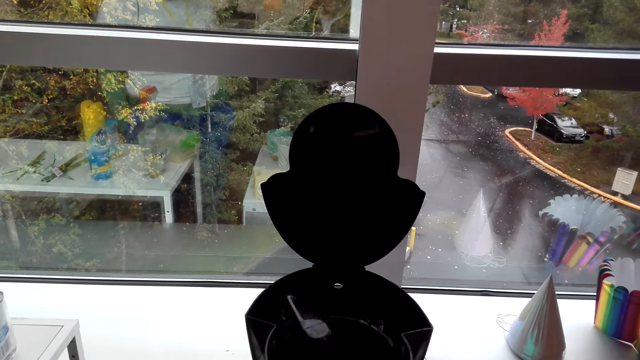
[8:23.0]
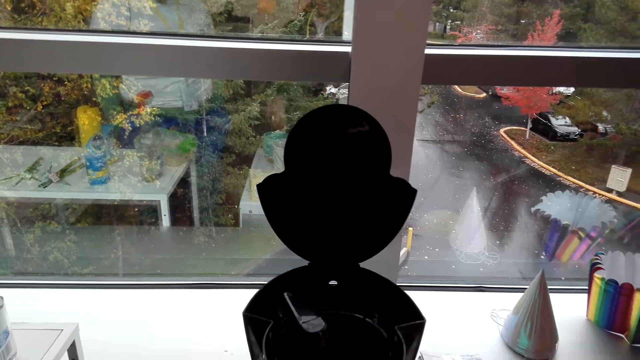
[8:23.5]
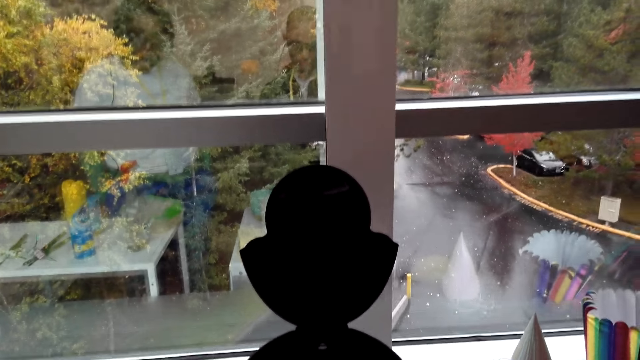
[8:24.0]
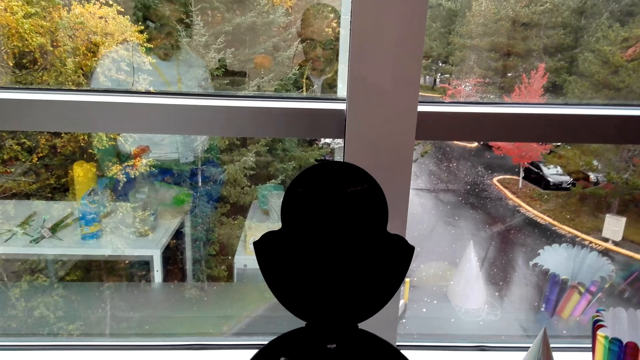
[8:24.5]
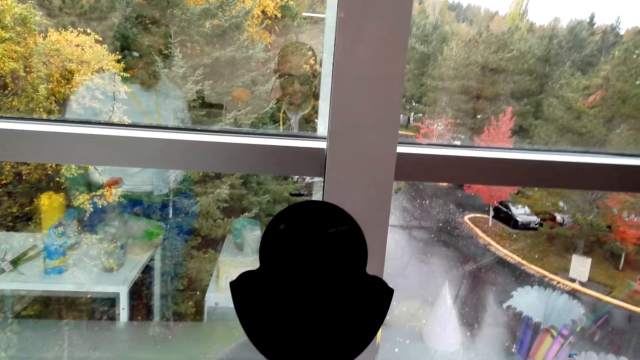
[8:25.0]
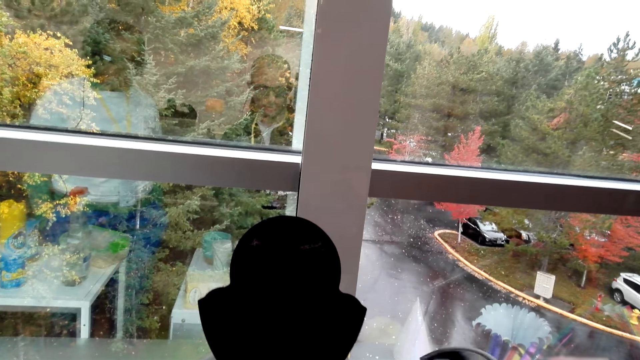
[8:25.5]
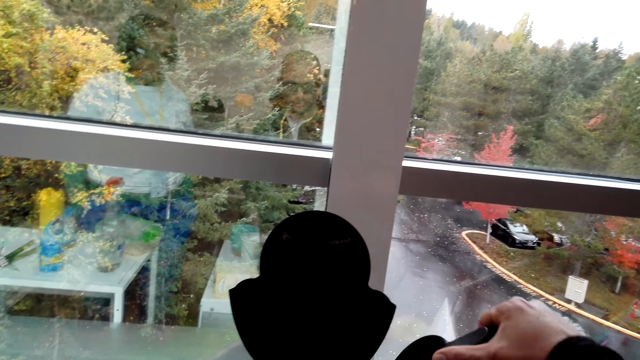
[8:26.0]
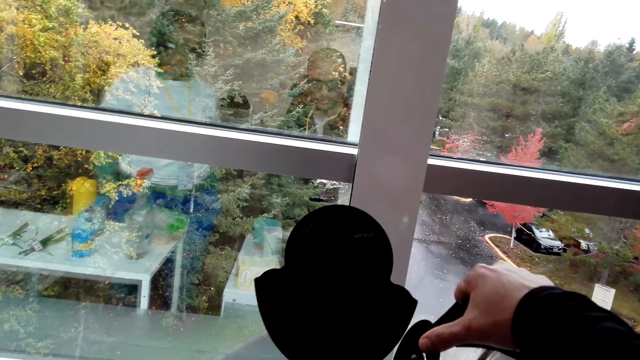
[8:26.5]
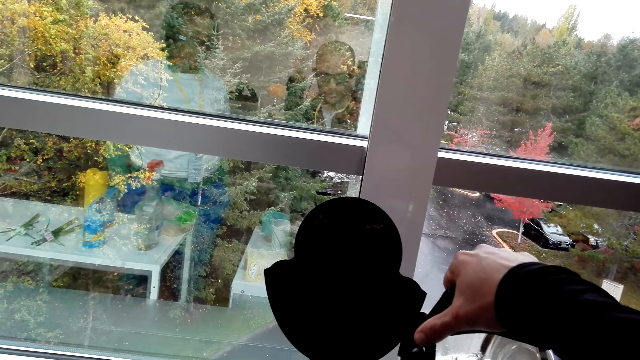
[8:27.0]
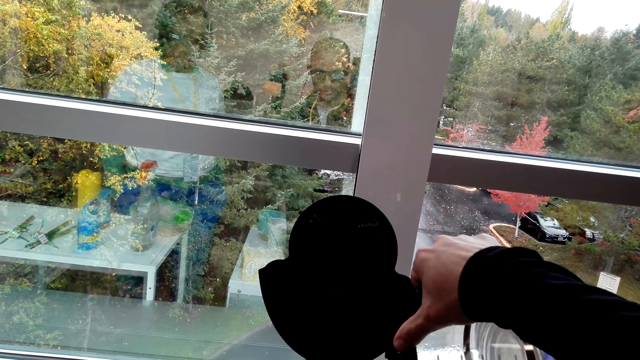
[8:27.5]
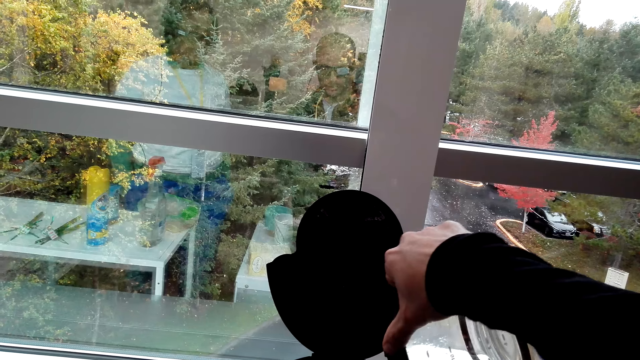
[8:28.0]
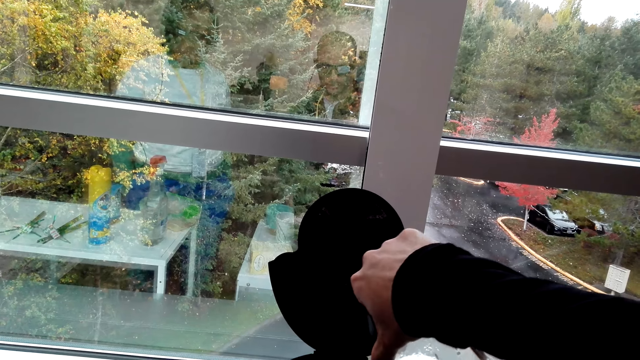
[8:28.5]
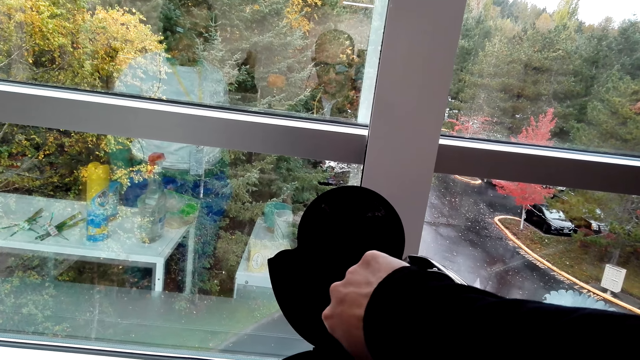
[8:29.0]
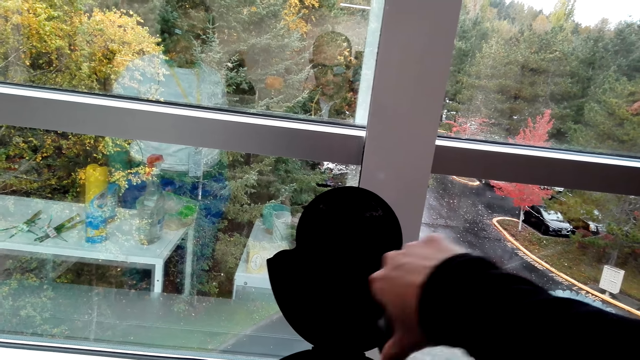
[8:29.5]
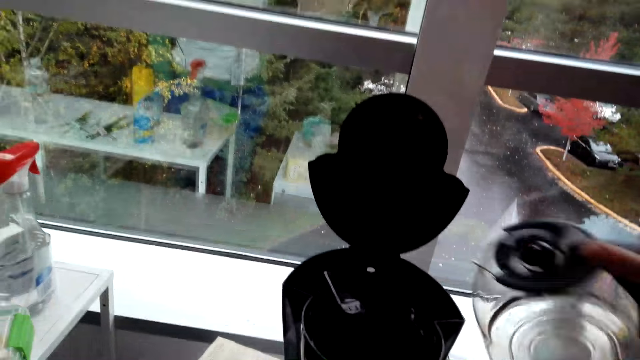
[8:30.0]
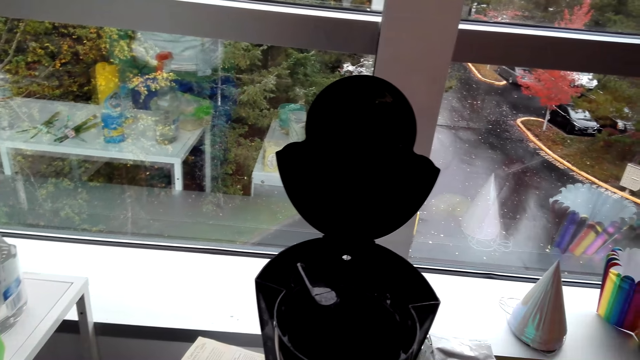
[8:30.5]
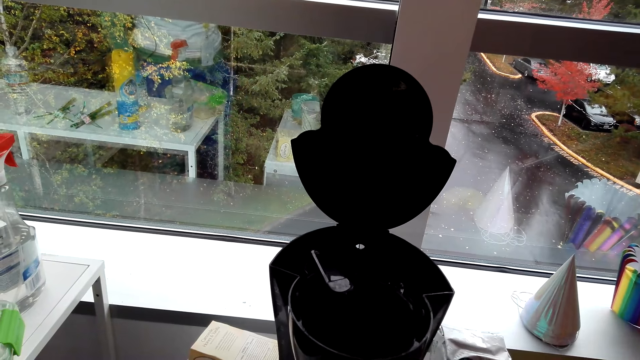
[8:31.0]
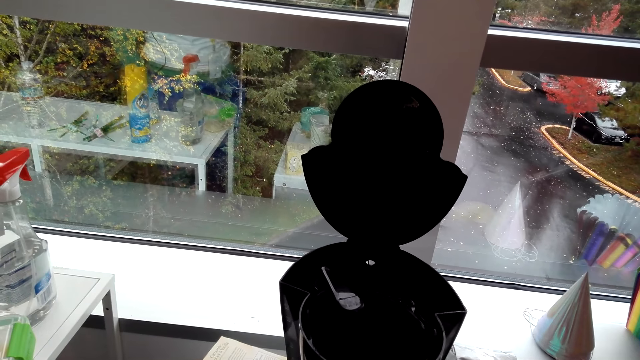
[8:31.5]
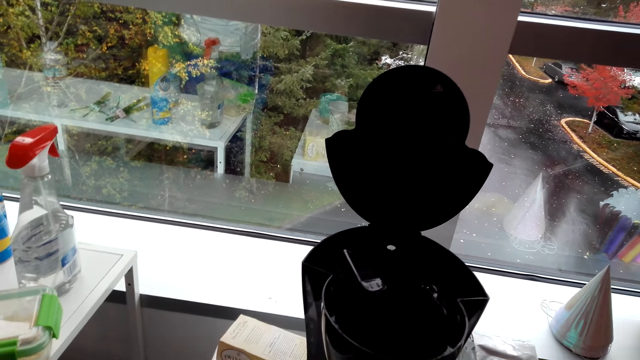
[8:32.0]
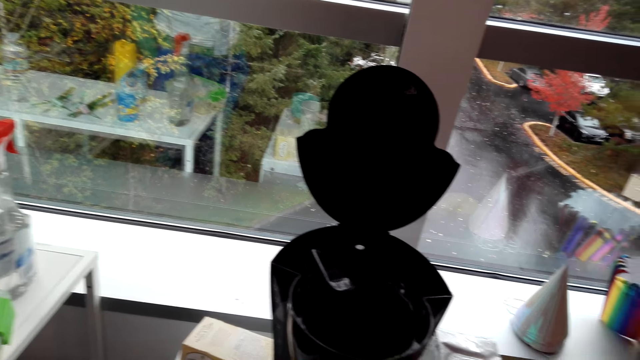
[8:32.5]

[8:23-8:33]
The camera wearer picks up the kettle. They stare at the window. They pour the water from the kettle into the coffee machine. They put the kettle on top of the table.

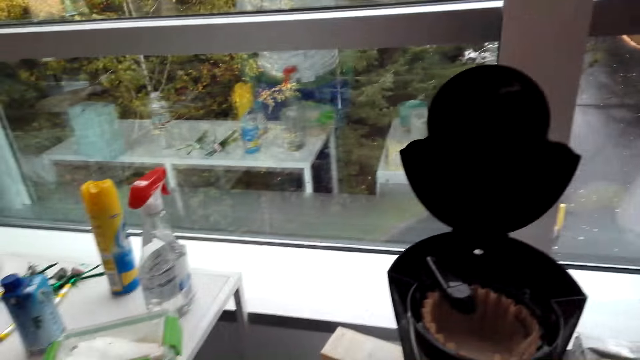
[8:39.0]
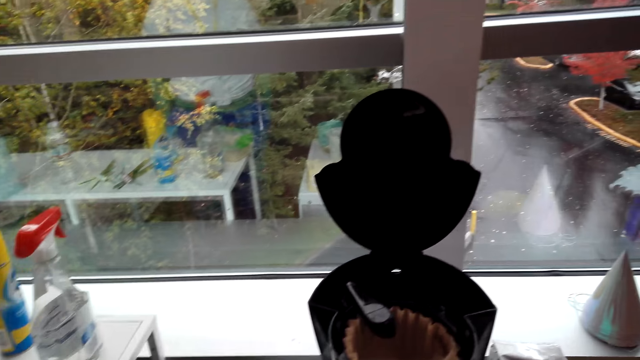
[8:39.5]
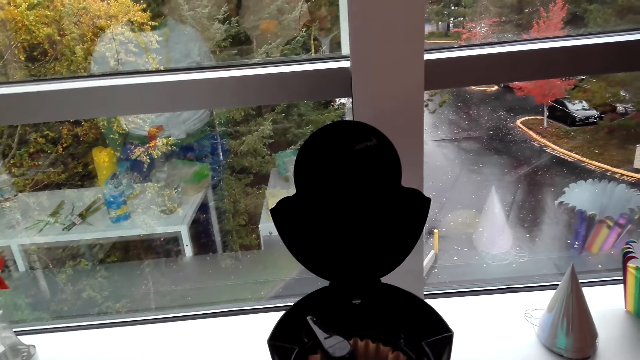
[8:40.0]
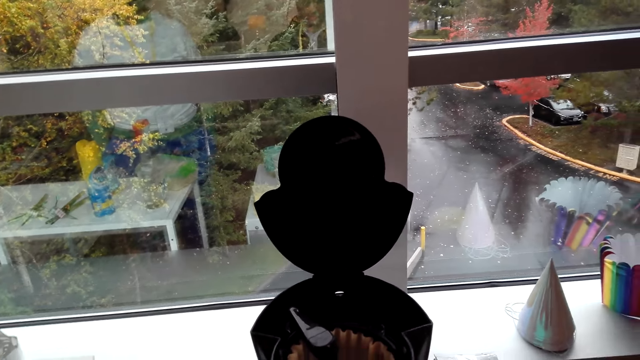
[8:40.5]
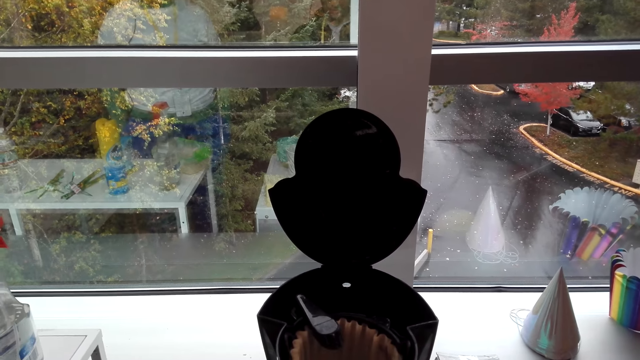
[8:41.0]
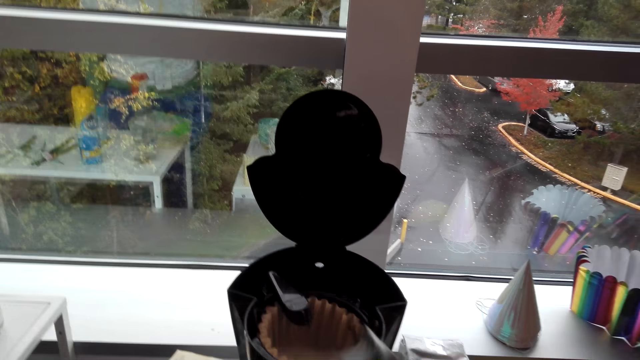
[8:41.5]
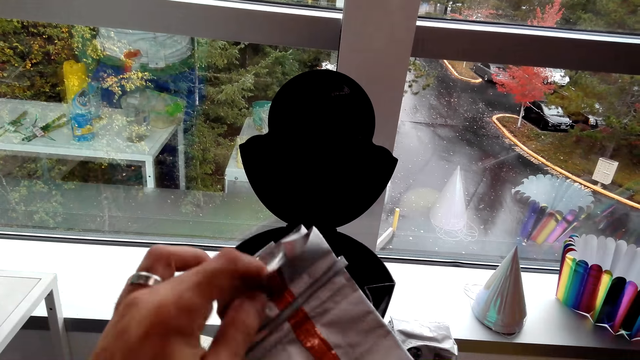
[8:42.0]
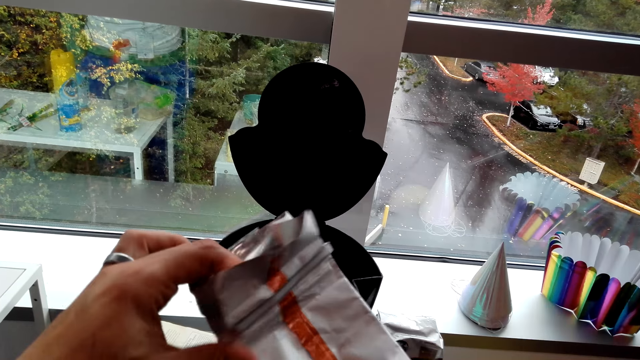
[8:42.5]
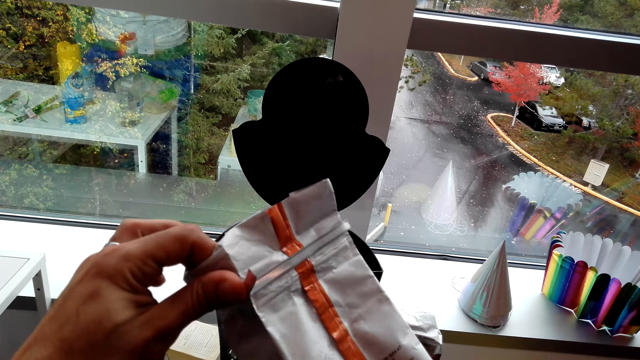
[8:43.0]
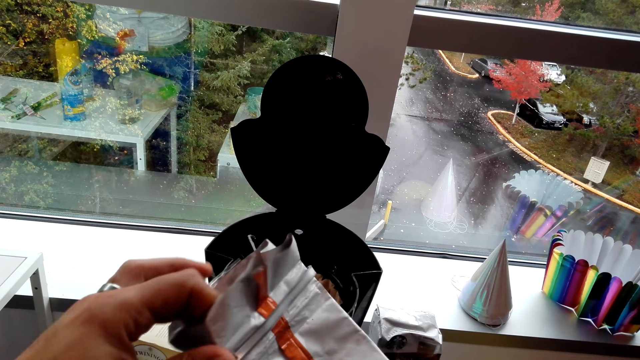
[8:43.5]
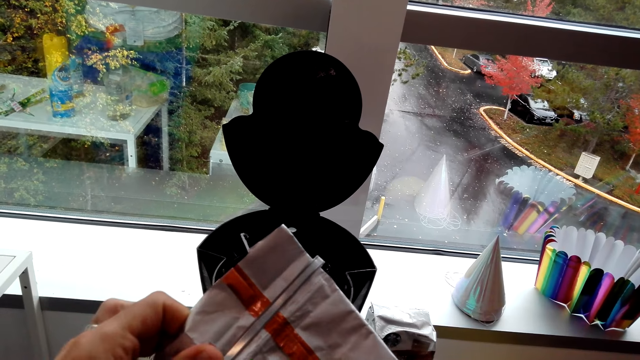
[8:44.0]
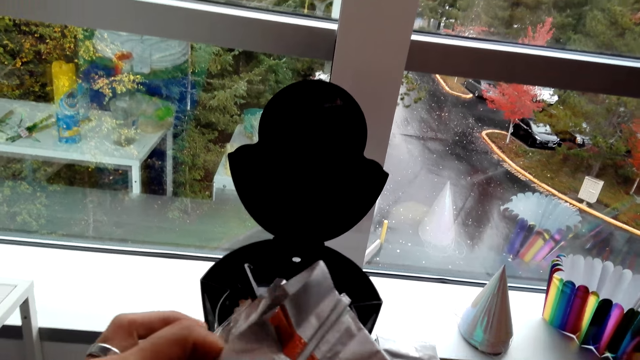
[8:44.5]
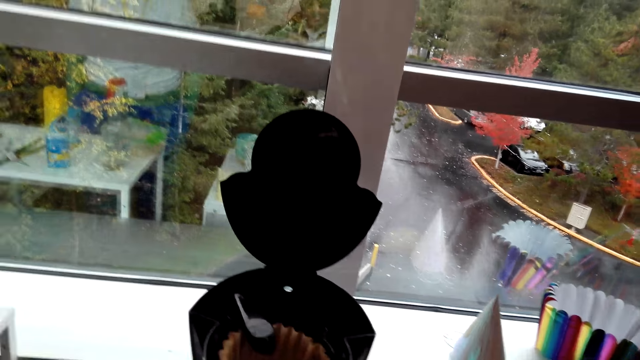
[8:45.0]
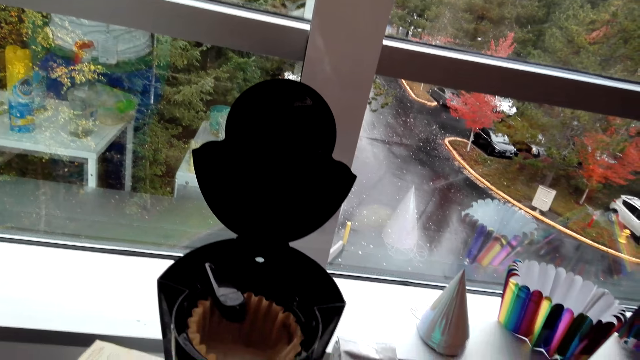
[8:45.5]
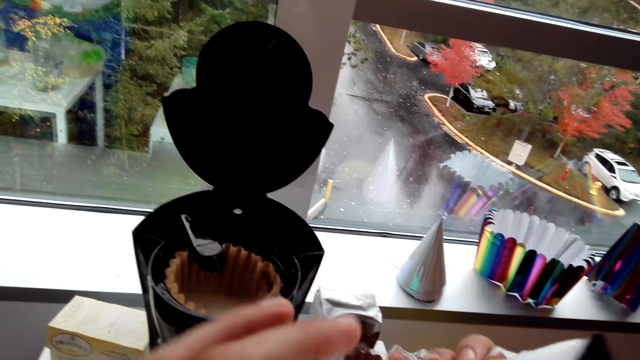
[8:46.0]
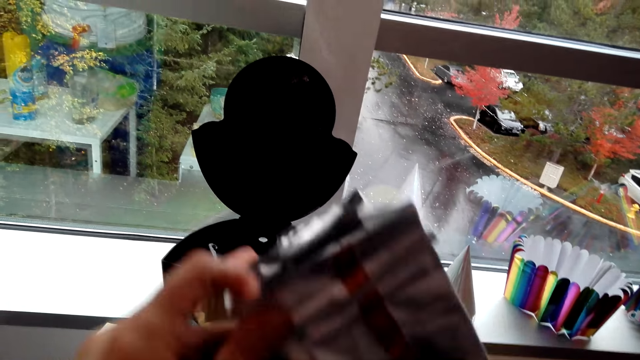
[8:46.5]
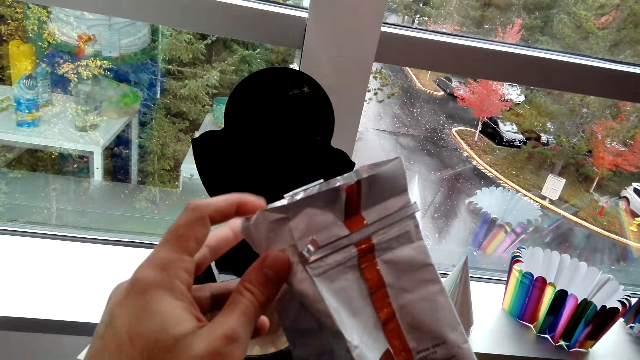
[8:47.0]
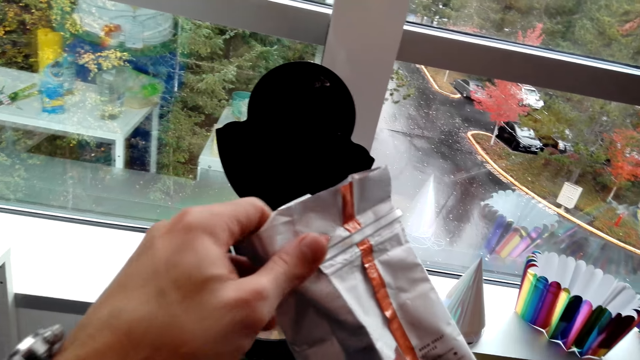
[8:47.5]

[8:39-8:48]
The camera wearer interacts with a woman. They adjust the coffee pack. They touch the coffee sachet.

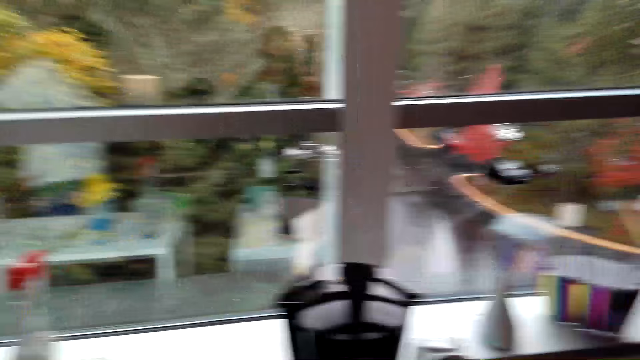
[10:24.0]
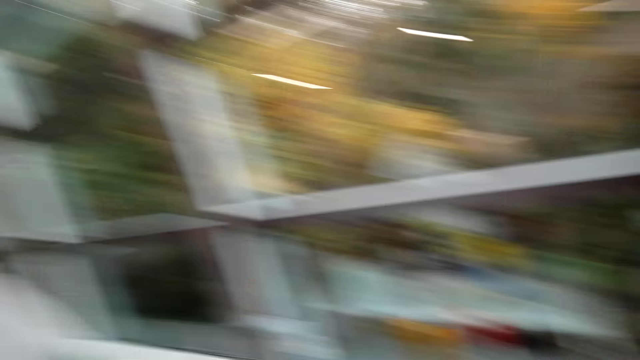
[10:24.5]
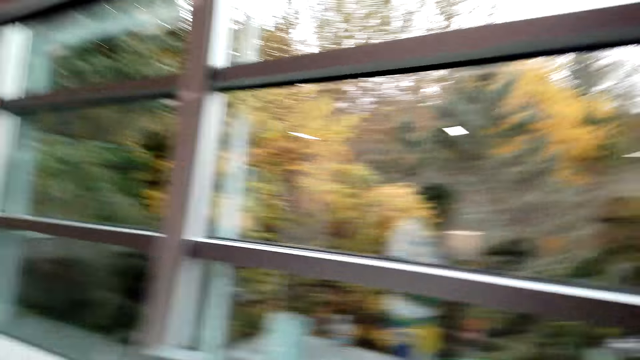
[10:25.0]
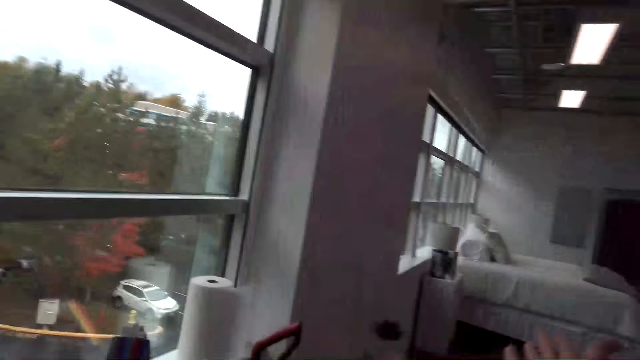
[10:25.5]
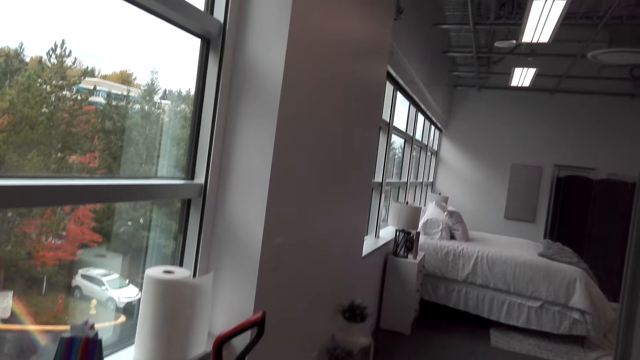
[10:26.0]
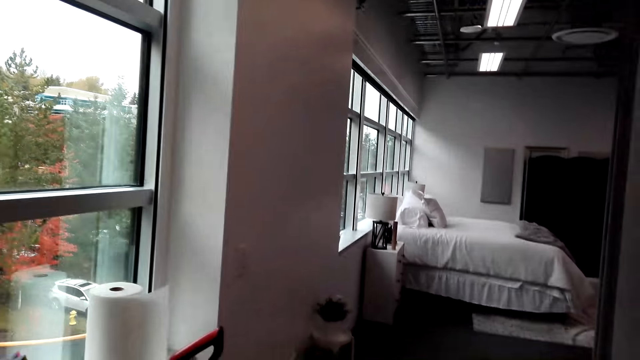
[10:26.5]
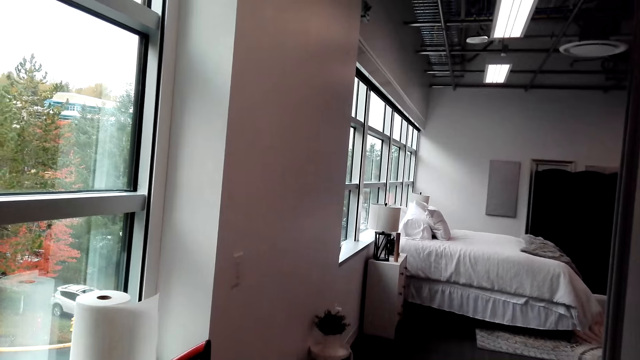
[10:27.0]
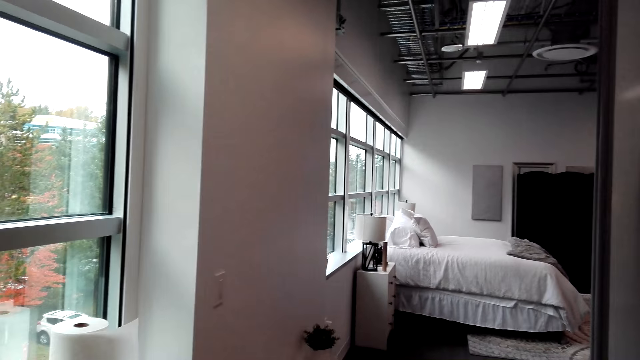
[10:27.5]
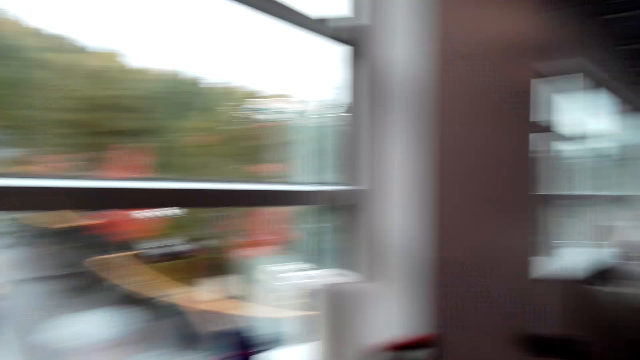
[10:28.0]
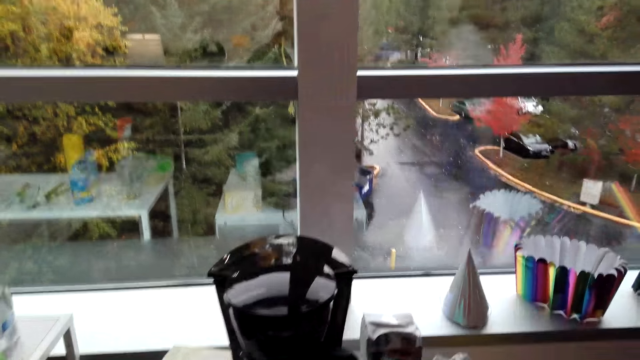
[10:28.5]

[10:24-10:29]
The camera wearer talks with a lady. They look around and move a hand. They look around and talk with the lady. They make a hand gesture.
